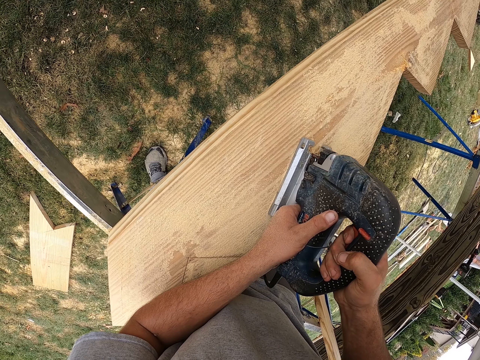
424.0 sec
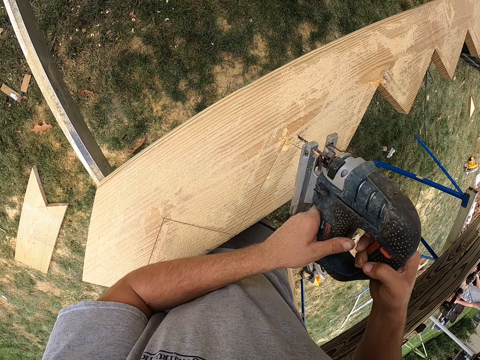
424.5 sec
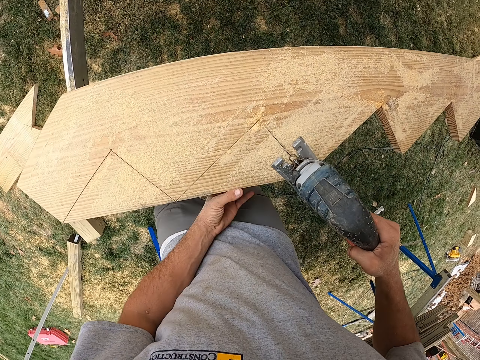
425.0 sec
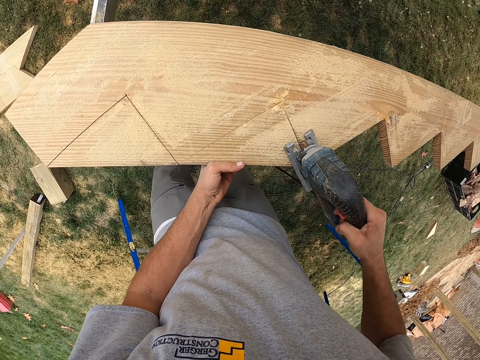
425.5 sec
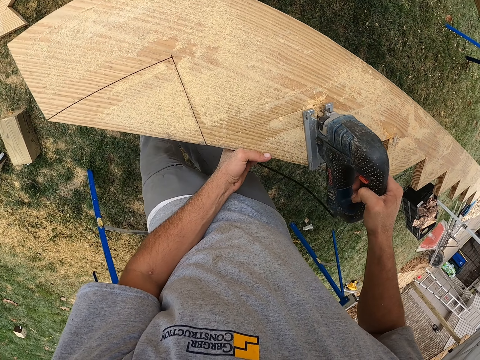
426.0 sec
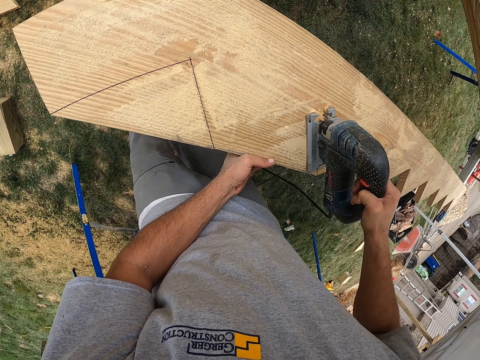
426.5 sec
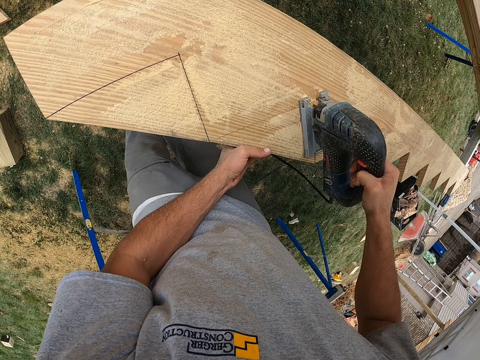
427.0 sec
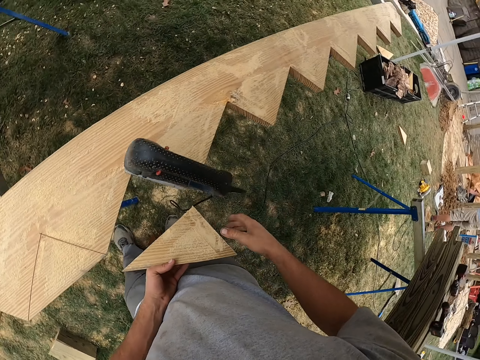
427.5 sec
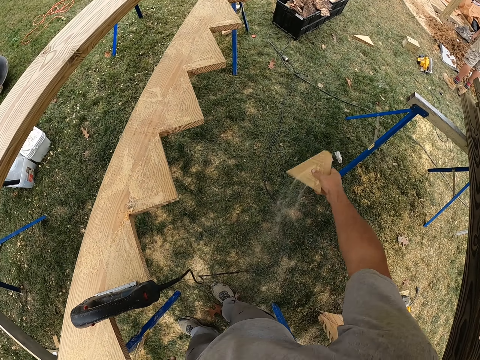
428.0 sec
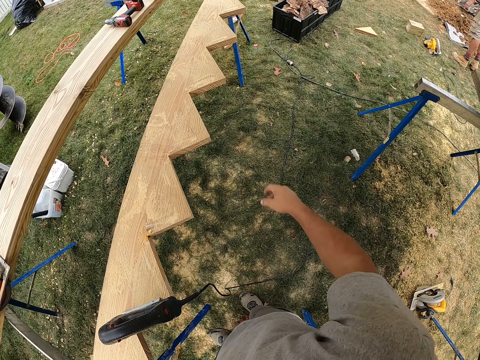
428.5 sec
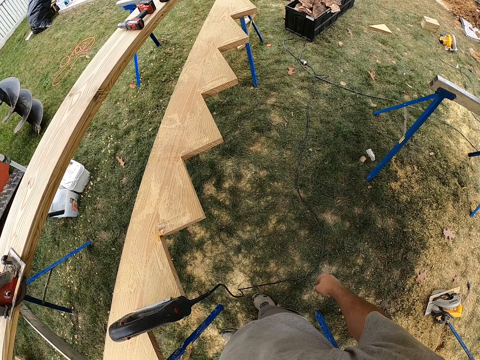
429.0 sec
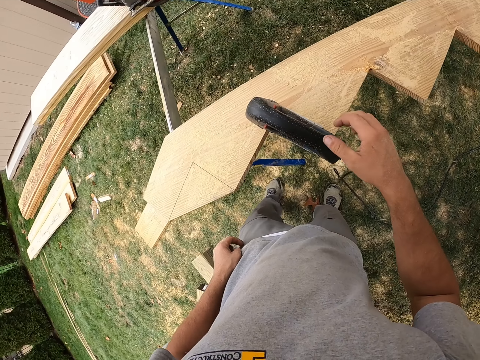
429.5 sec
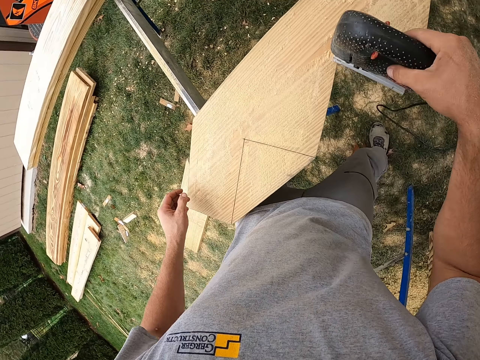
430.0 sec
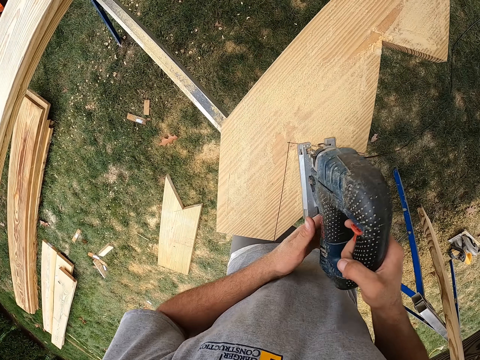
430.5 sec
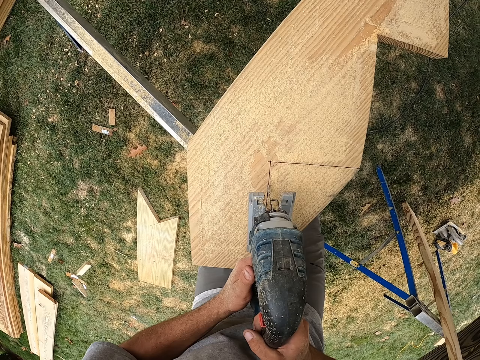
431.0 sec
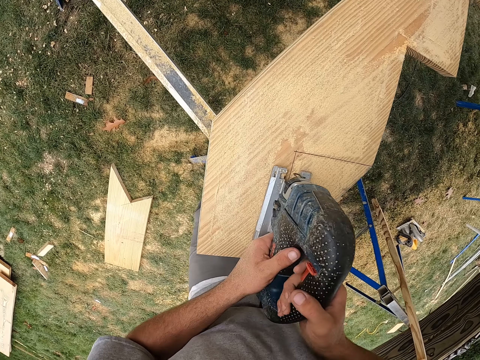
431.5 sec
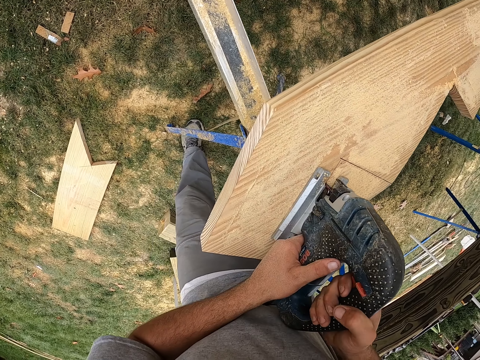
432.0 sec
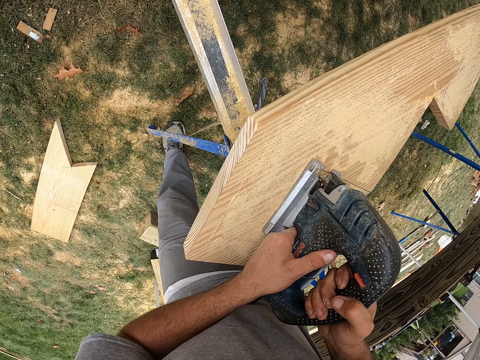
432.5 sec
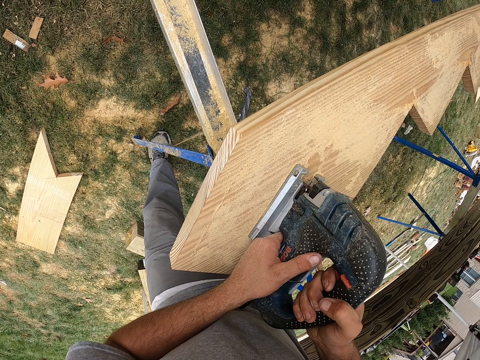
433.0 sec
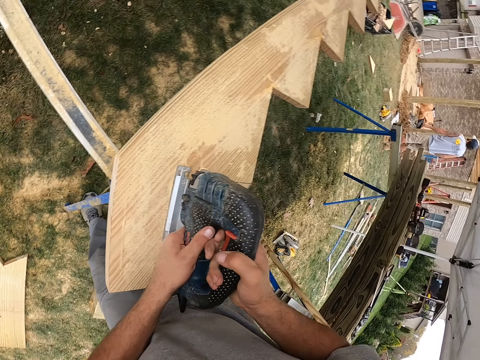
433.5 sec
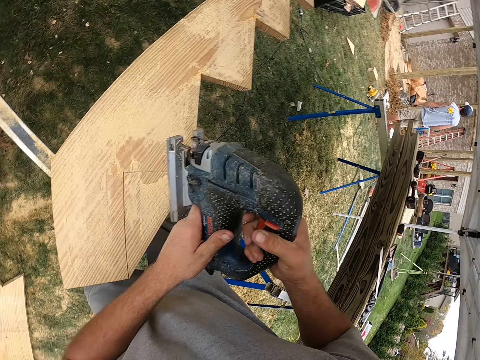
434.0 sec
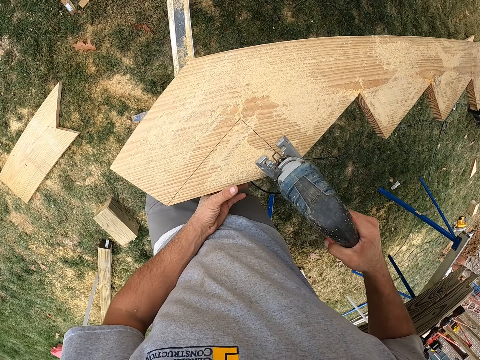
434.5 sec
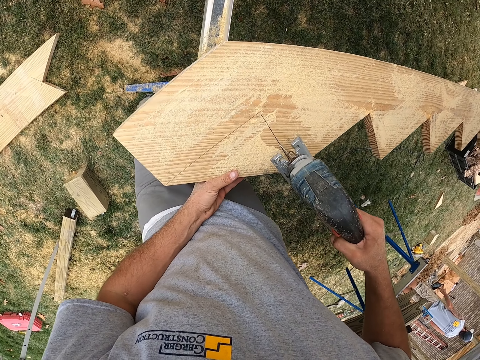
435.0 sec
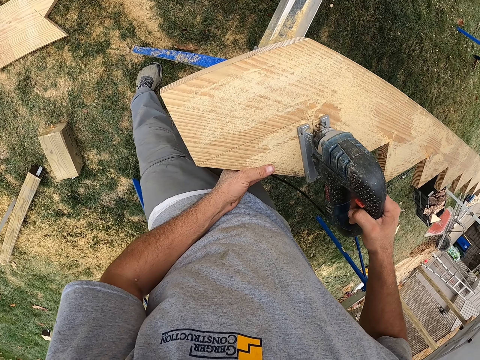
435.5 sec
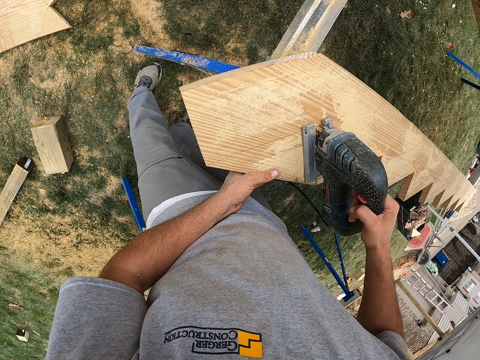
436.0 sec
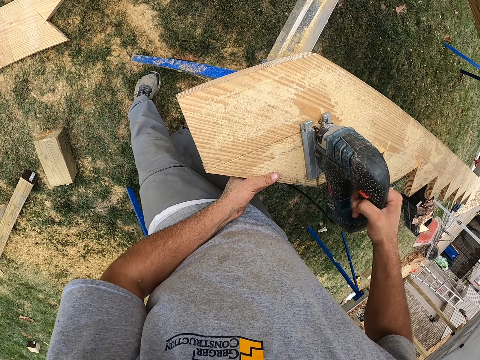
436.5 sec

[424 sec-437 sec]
The camera wearer lifts the wood cutter or jigsaw. They cut wood. They take wood. They switch a piece of wood to the other hand. They throw the wood piece in a crate. They lift the wood cutter. They cut wood with the jigsaw. They lift the wood cutter. They cut wood.

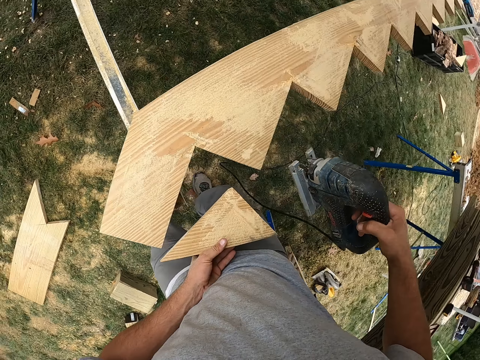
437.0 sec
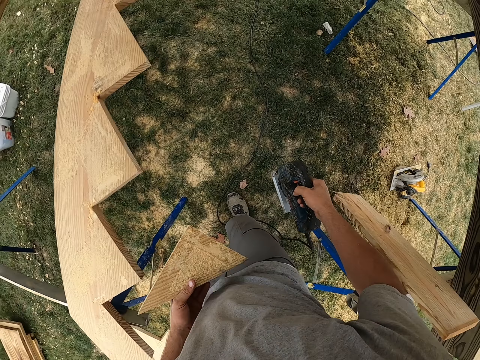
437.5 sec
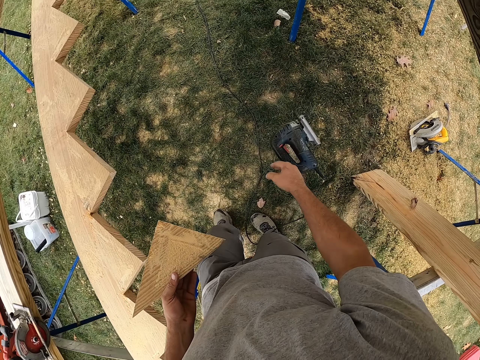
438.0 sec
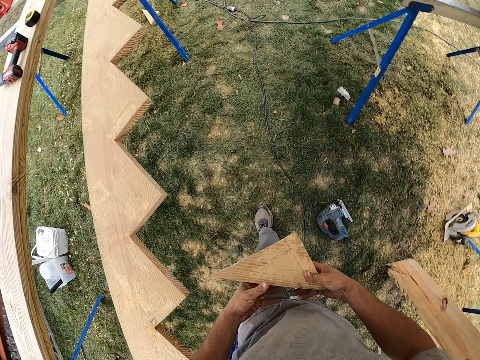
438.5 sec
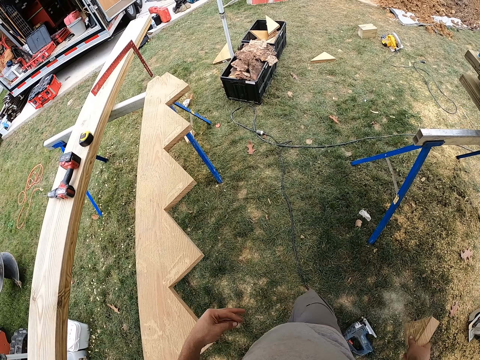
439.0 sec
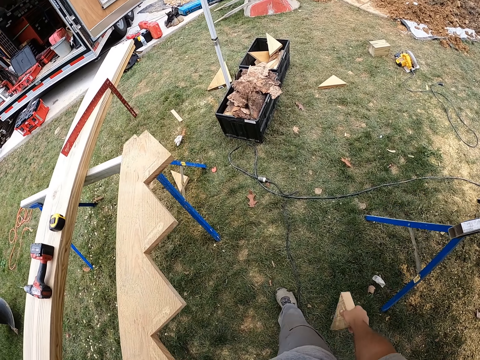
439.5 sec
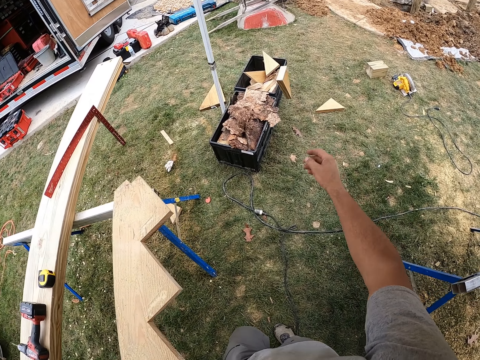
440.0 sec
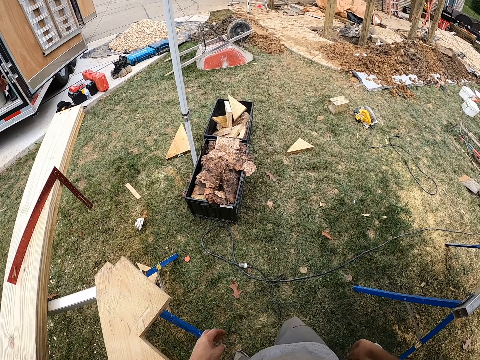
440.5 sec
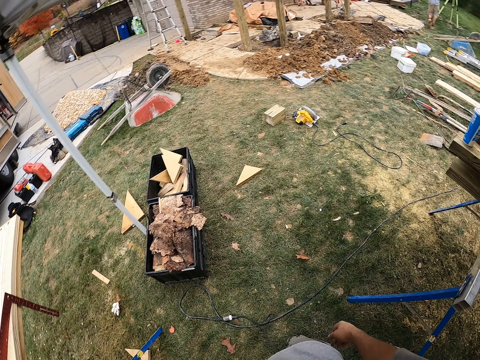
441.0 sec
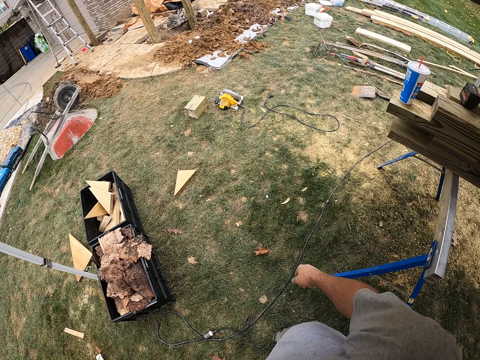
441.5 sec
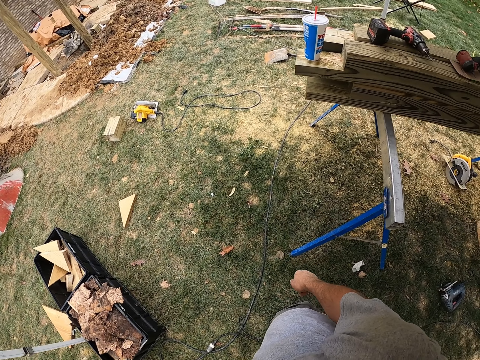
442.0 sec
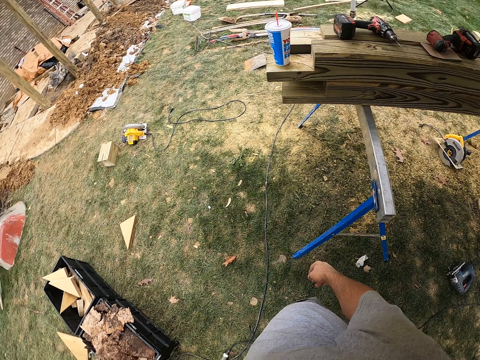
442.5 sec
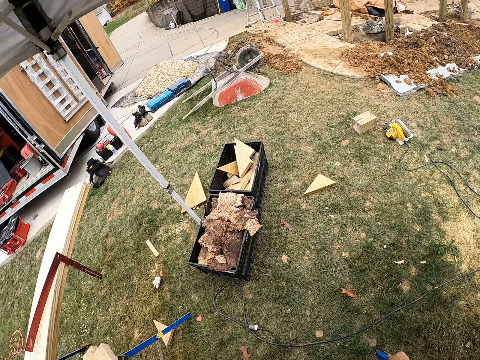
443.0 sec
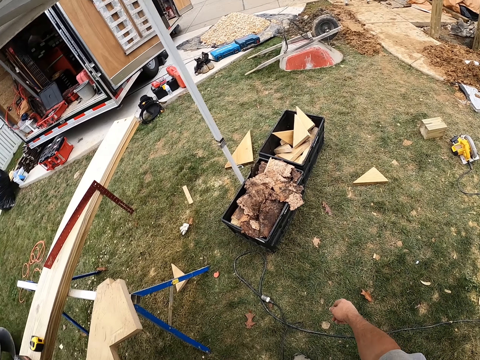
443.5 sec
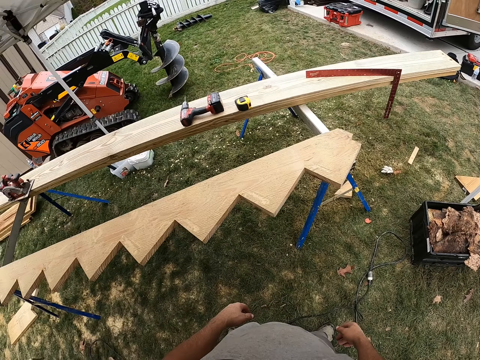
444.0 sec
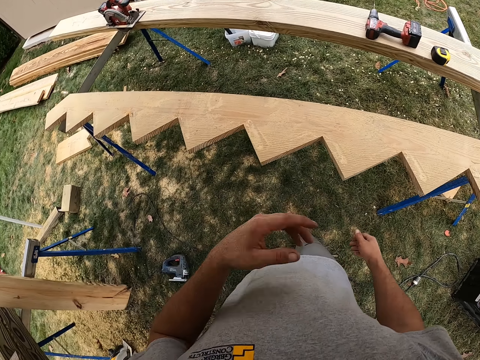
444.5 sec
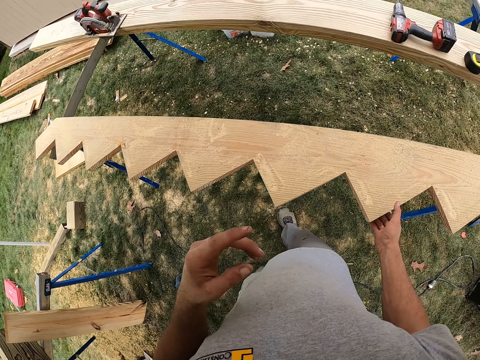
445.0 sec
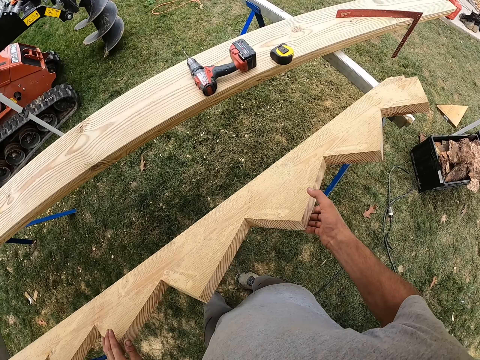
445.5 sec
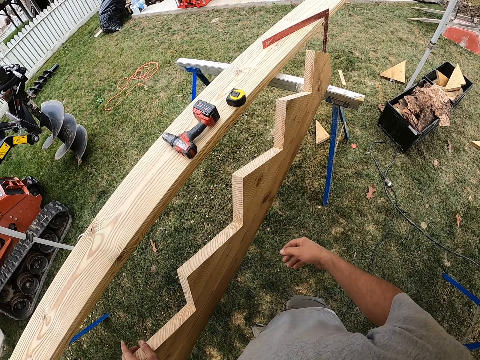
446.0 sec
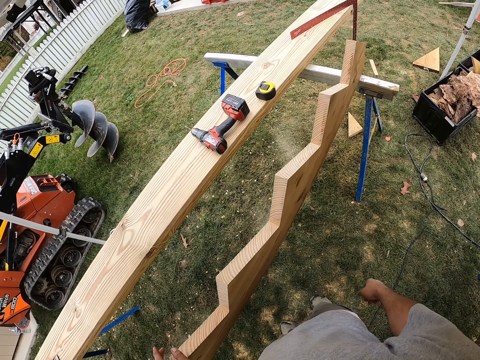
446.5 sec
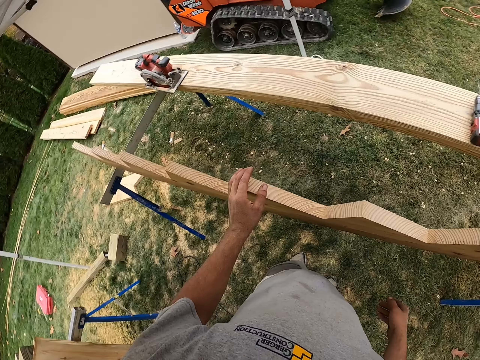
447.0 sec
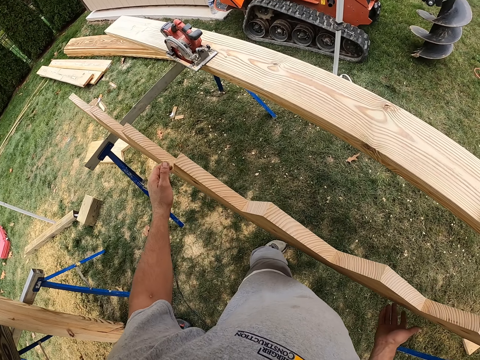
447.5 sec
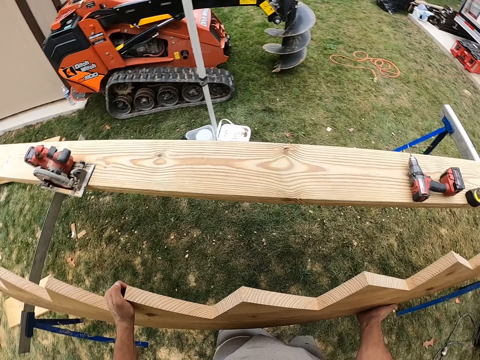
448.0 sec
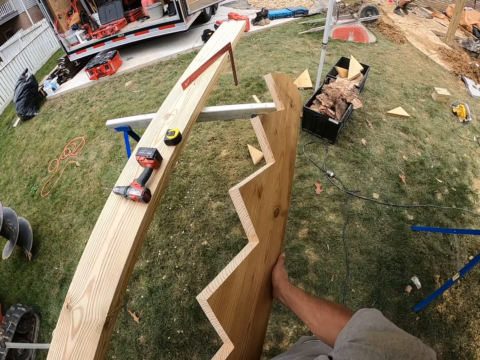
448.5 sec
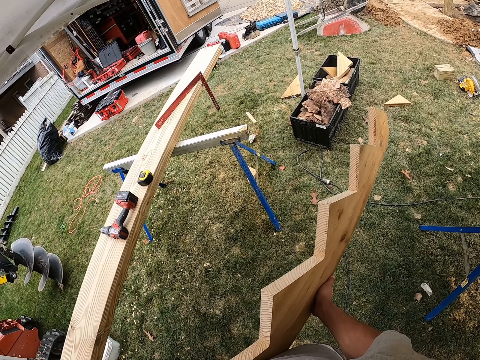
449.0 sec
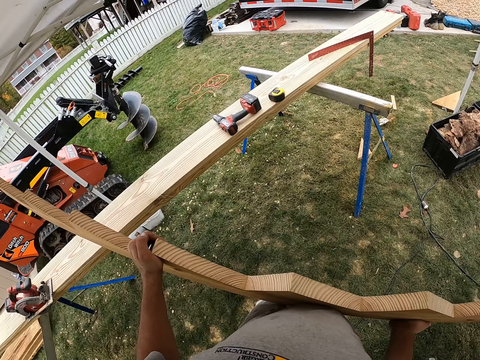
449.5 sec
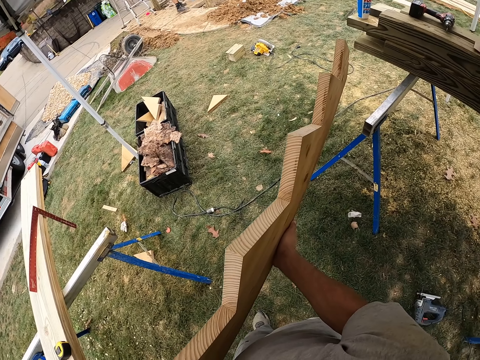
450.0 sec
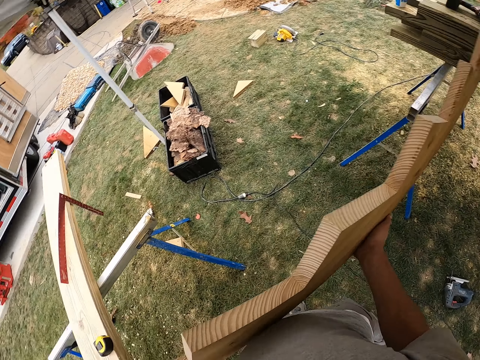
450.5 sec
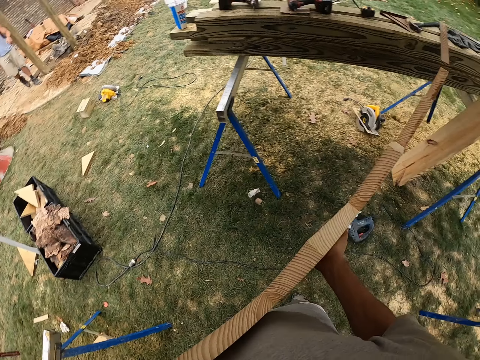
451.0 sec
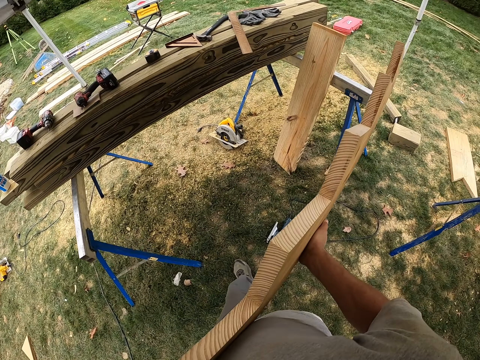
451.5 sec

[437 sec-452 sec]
The camera wearer takes wood. He drops a jigsaw. He switches a piece of wood to the other hand. He walks. He throws the wood piece in a crate. He looks around the compound. He lifts a hand. He touches his face with a hand. He turns the wood. He moves the wood with hands. He carries the wood. He picks up the wood with hands.
